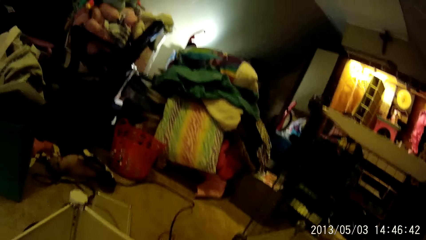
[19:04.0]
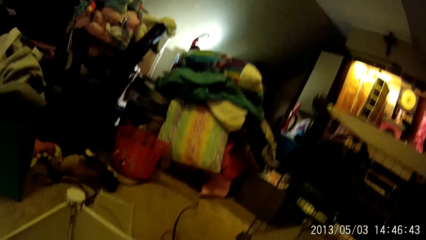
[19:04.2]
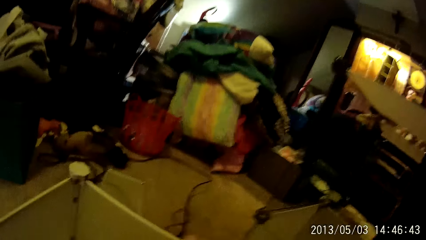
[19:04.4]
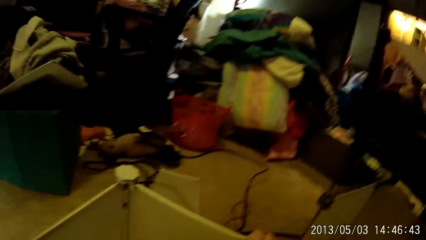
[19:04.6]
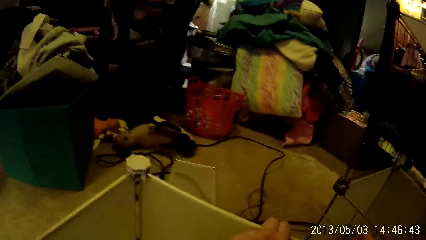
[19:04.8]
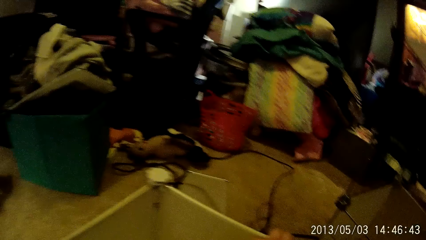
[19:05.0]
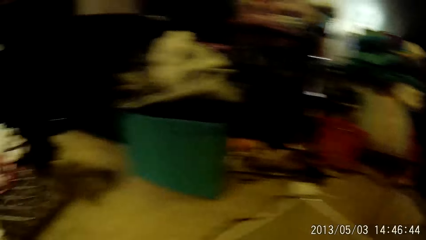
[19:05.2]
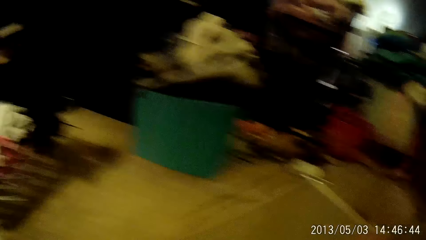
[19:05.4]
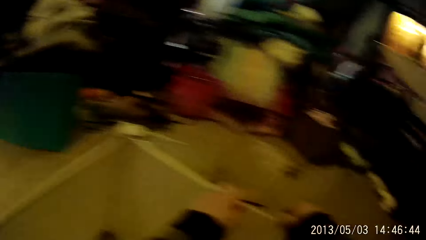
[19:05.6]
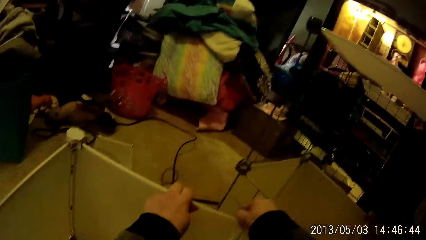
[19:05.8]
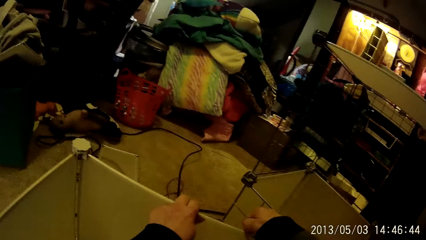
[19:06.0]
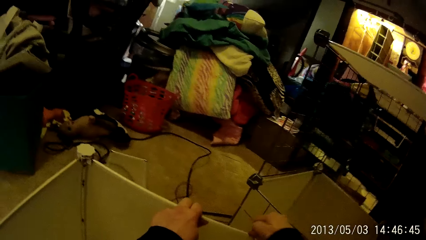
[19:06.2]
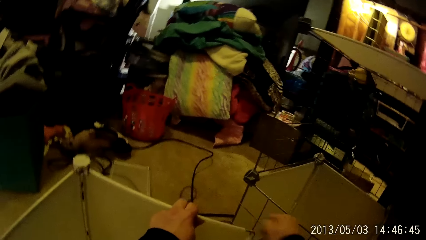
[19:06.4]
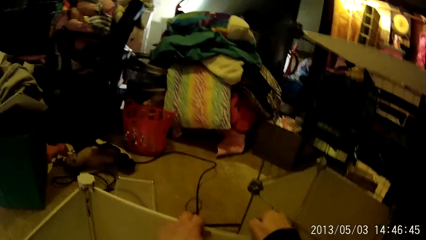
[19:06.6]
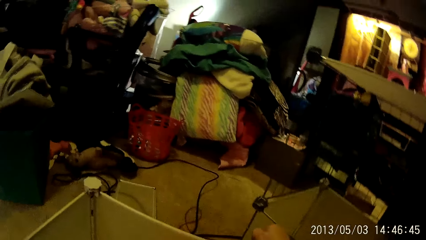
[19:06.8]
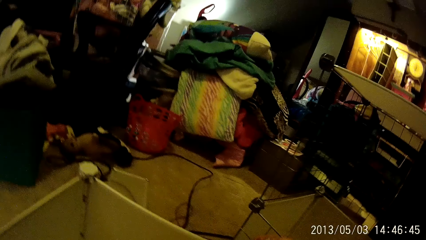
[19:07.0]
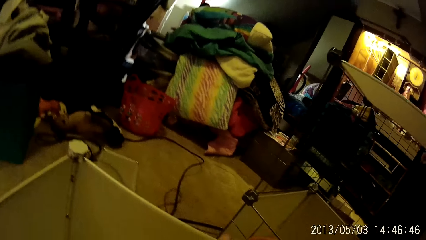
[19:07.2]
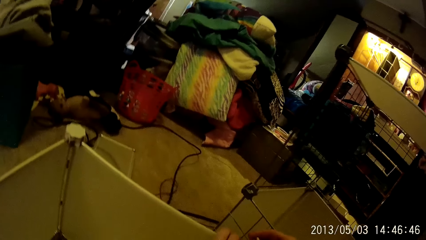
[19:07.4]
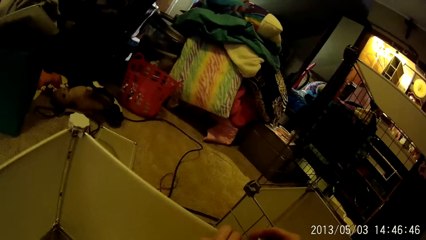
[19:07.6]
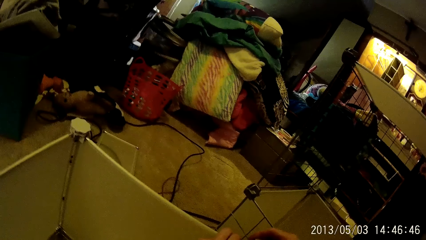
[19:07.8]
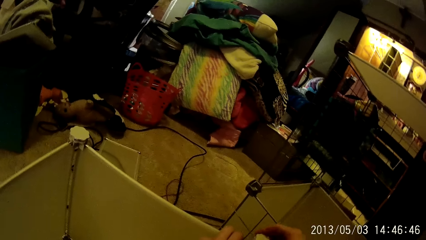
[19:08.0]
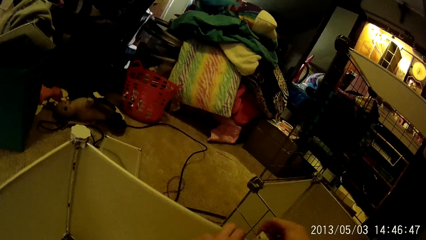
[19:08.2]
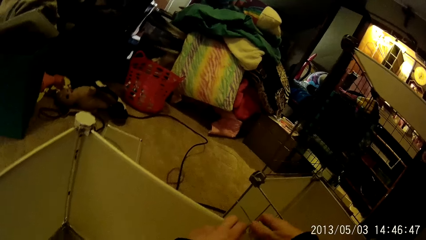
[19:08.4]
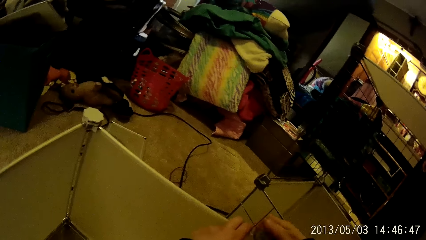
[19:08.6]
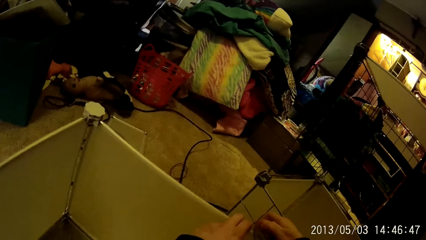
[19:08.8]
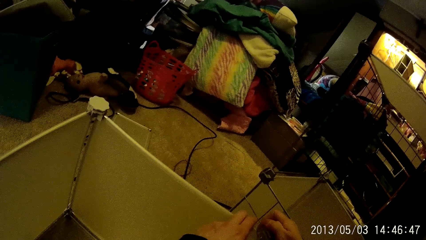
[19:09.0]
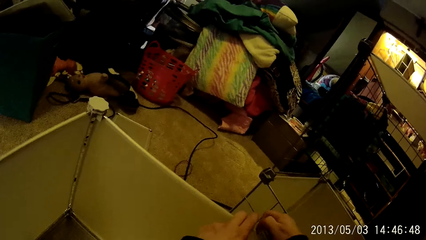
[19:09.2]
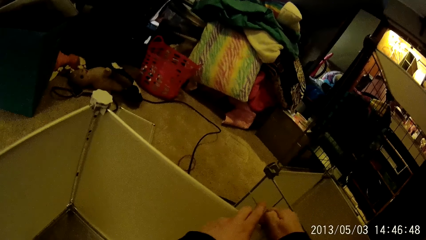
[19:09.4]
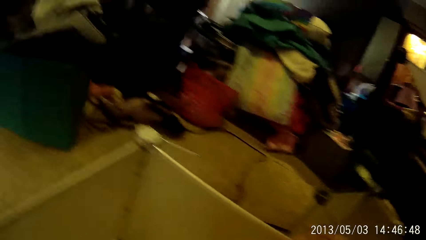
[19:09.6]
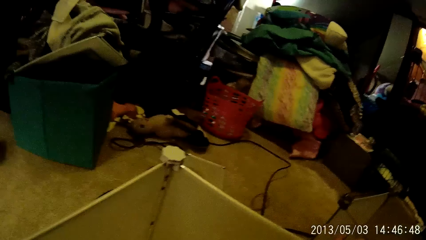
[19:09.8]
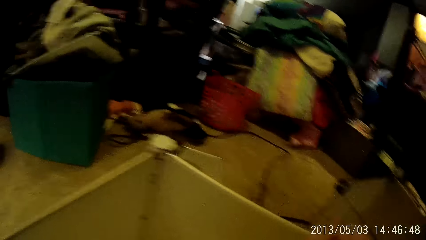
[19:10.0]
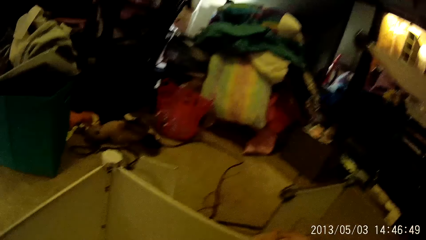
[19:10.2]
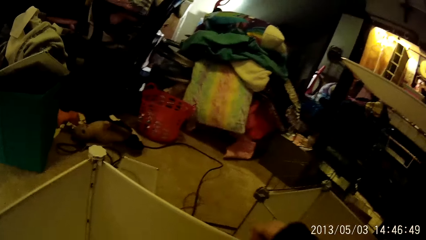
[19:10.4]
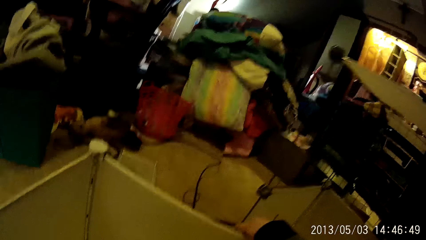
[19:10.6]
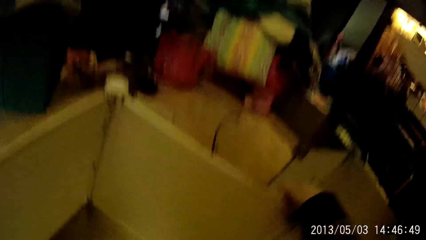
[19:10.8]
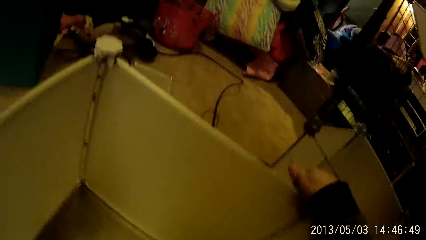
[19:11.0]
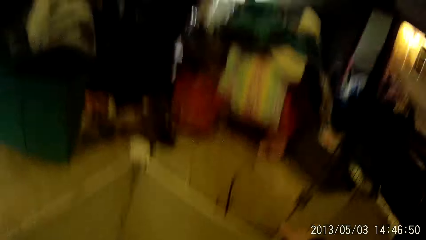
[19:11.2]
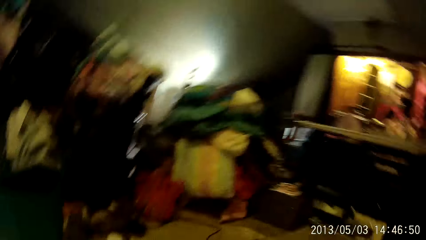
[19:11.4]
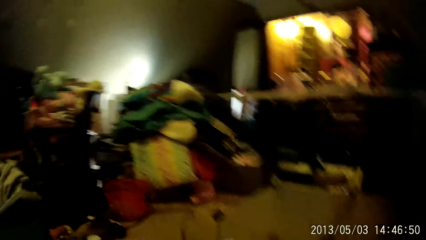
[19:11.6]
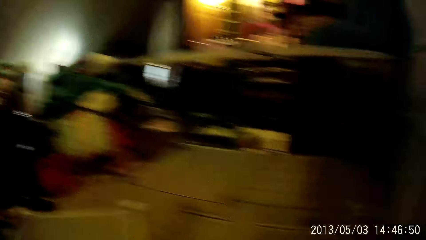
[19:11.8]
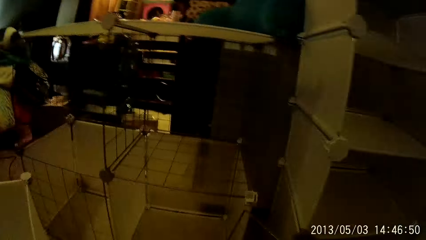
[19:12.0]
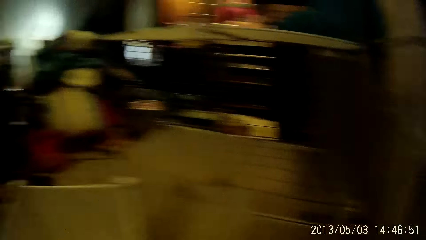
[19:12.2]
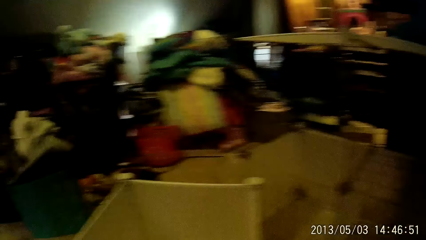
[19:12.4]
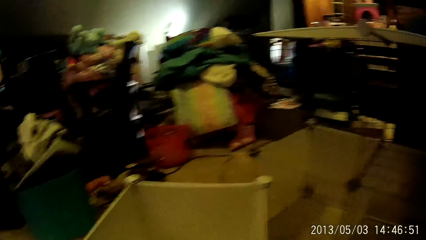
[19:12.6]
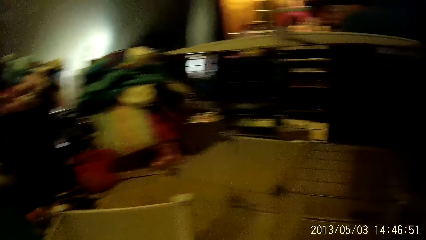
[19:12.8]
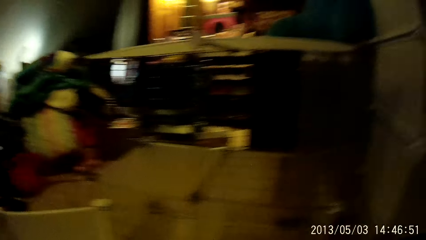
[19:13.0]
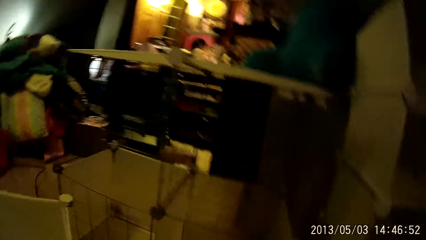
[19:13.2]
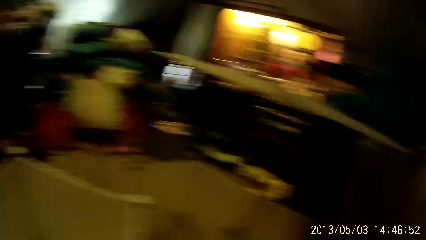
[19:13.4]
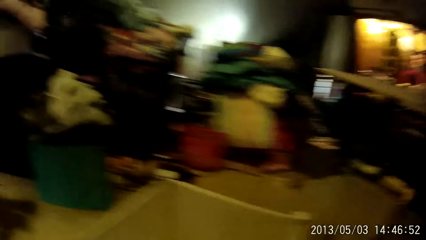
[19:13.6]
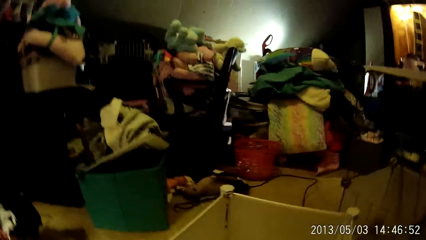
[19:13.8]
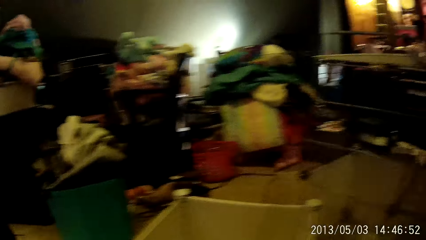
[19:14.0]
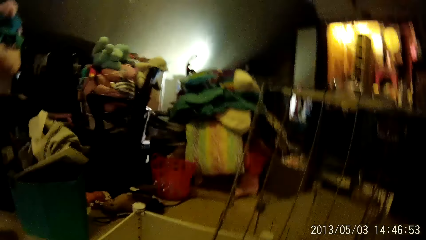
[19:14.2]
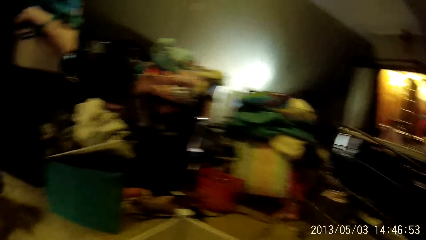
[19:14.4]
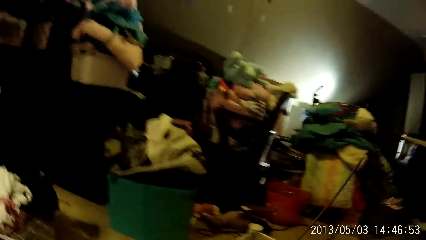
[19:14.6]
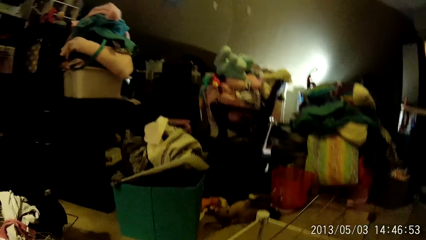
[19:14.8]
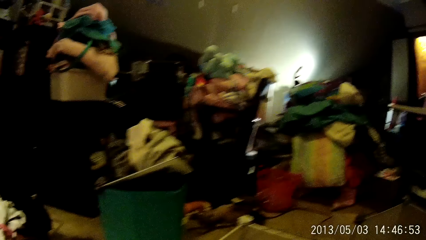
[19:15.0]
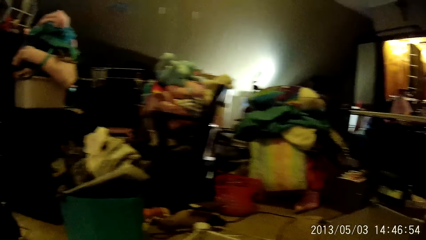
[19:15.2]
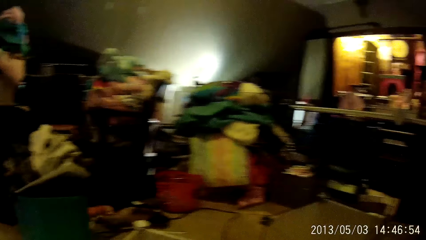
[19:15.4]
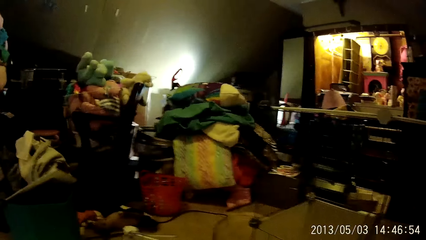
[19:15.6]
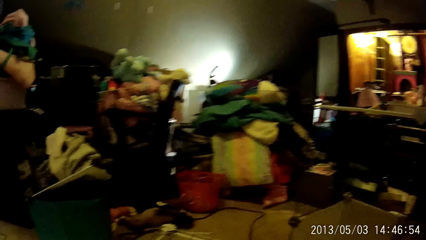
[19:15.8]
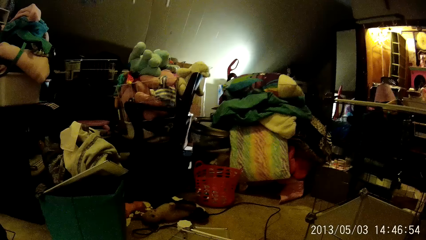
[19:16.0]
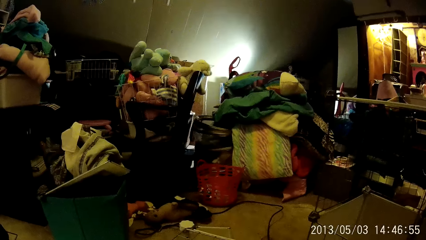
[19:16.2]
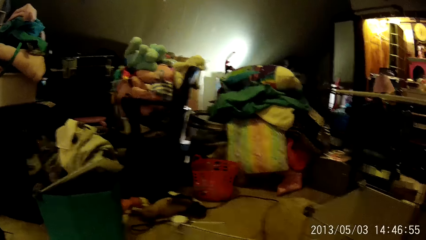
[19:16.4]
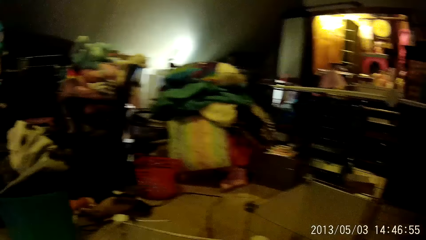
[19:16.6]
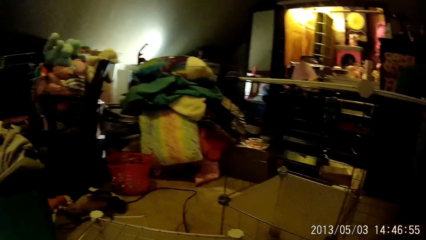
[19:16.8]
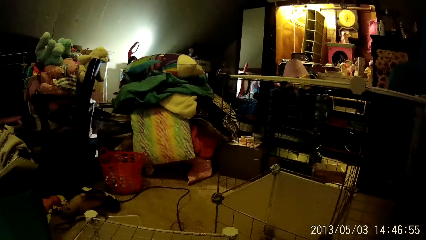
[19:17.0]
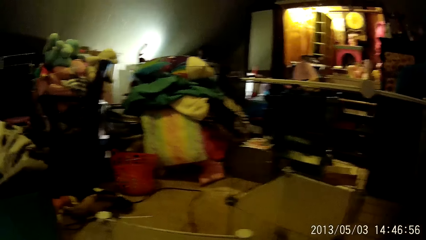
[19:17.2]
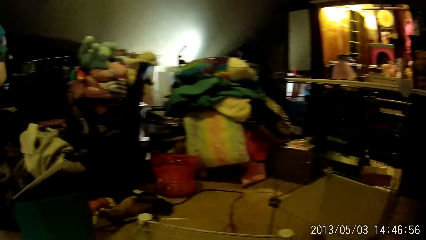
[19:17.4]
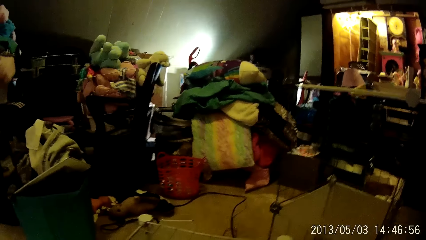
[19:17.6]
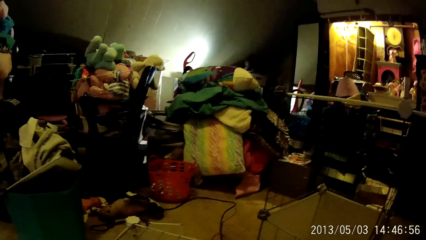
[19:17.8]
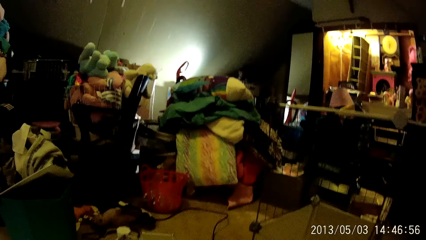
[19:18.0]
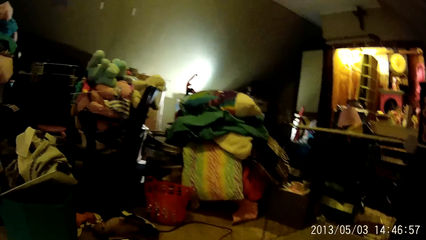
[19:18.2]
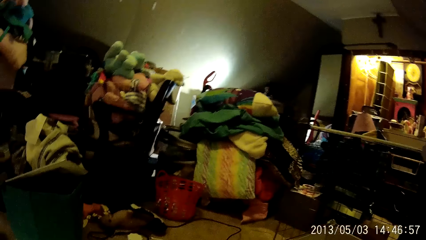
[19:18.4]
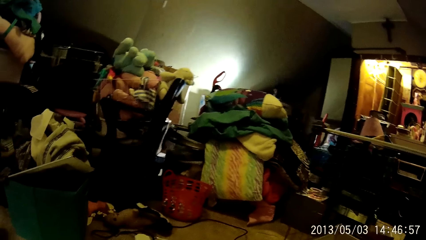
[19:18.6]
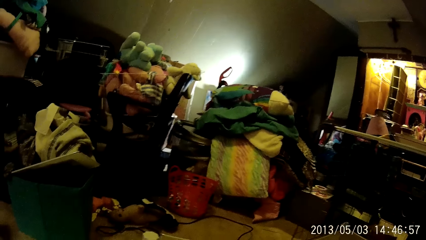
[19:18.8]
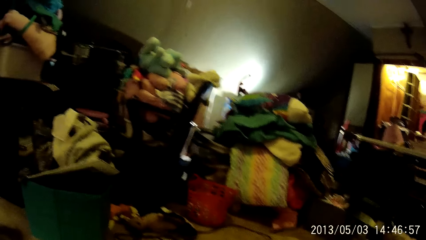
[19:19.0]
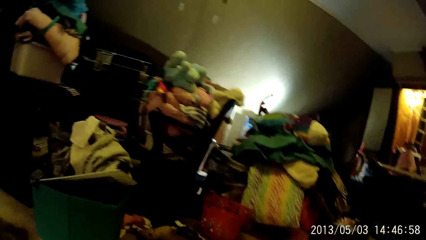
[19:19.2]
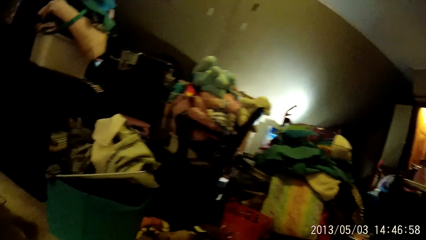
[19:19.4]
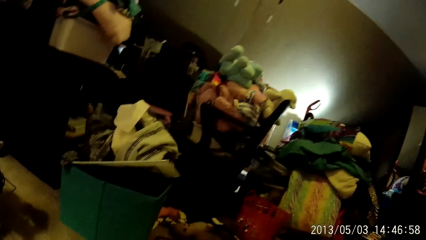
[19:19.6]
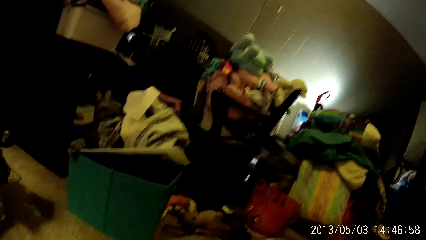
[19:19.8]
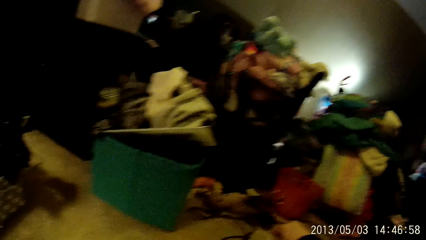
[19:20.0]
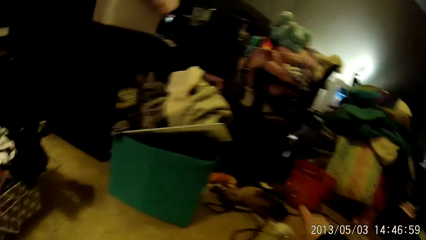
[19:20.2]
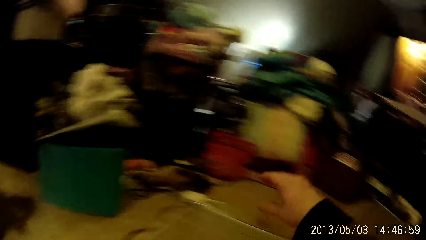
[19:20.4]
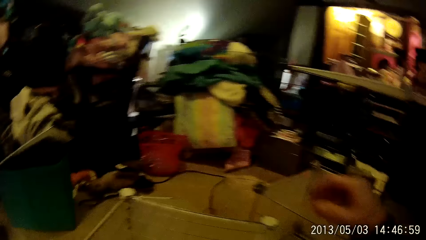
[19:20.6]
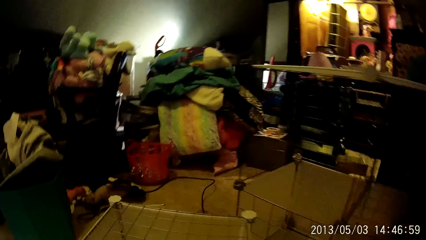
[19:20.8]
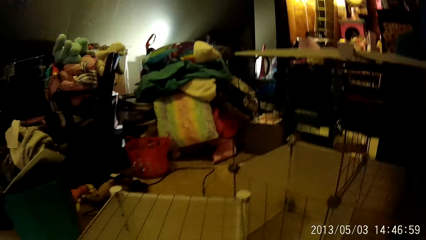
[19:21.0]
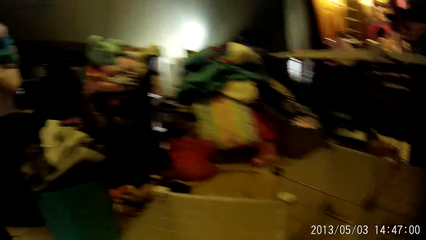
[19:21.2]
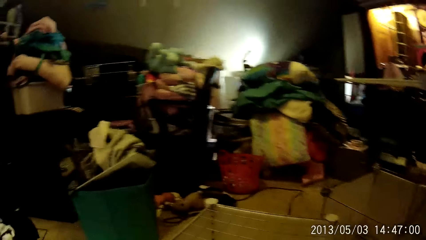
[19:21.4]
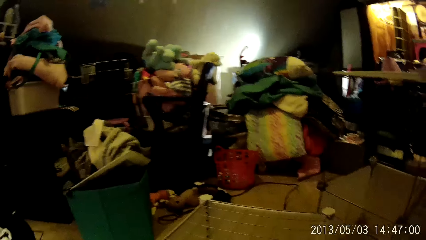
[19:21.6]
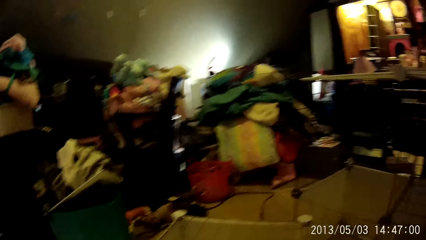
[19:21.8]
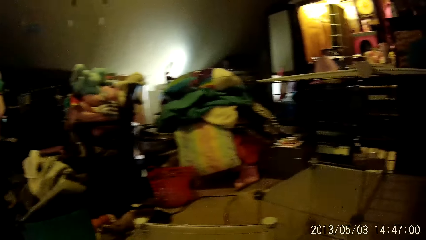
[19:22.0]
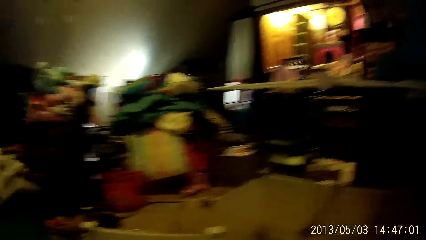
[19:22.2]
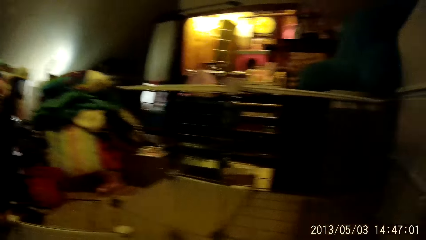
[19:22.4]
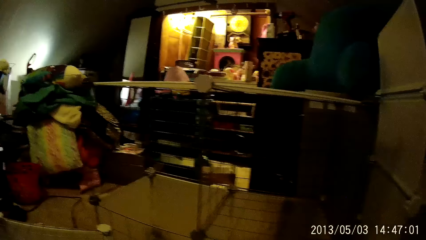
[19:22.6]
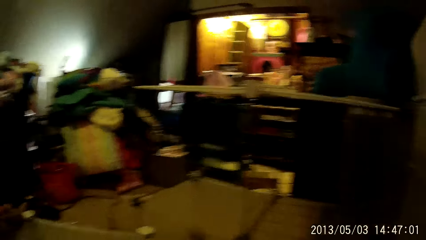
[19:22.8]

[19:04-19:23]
The camera wearer adjusts an edge of the detachable wardrobe with his right hand. He fixes the edge of the detachable wardrobe with both hands. He picks up a mesh wire. He places a net over the detachable wardrobe with both hands. He takes his right hand off the net on the detachable wardrobe. He places the mesh wire on top of the other wardrobe.
